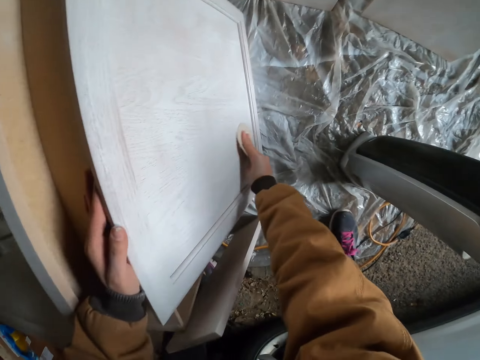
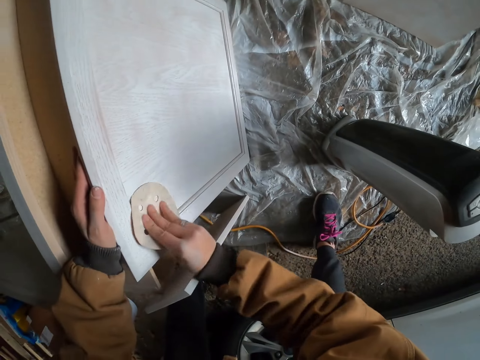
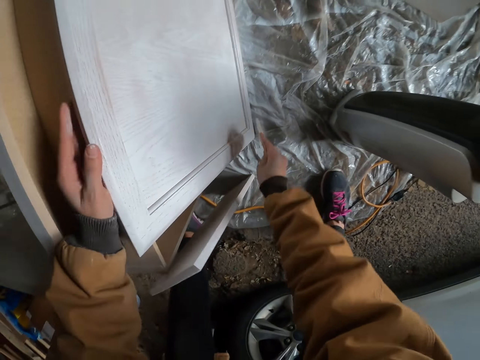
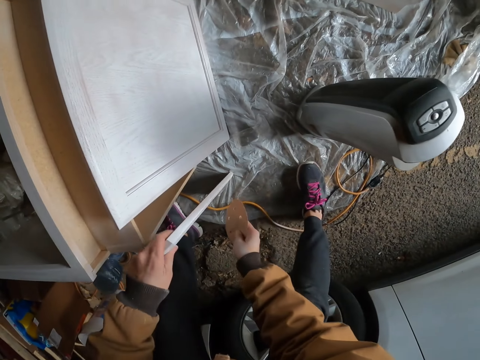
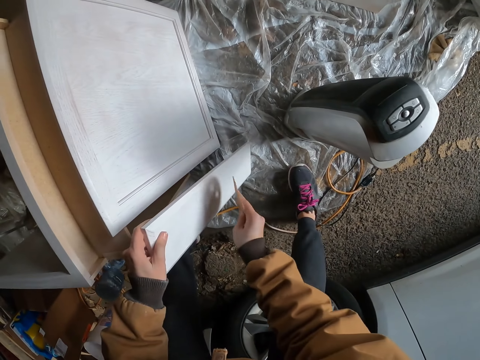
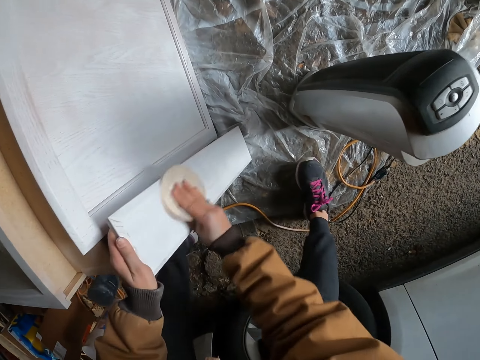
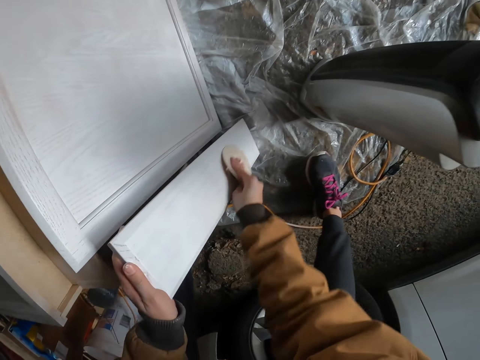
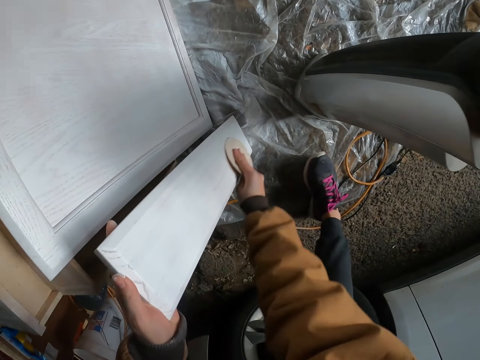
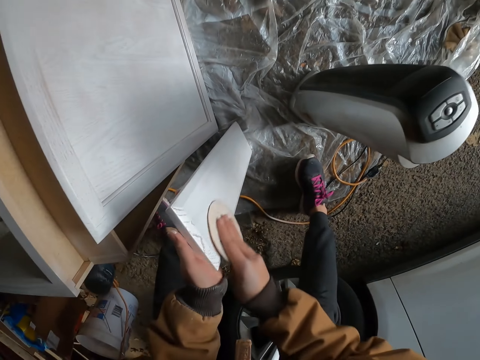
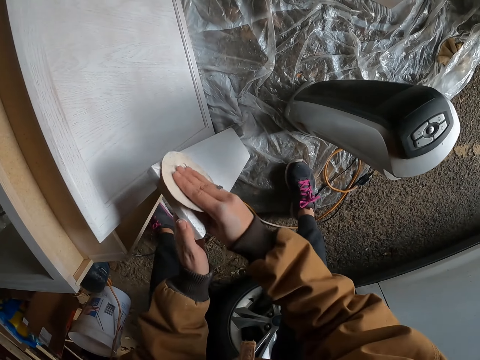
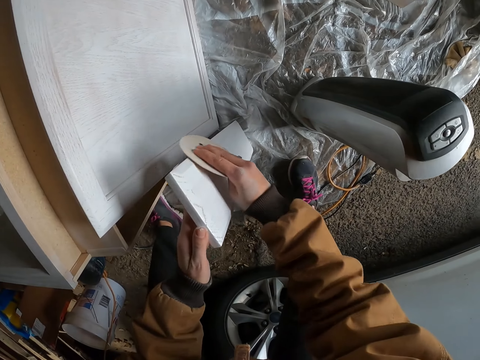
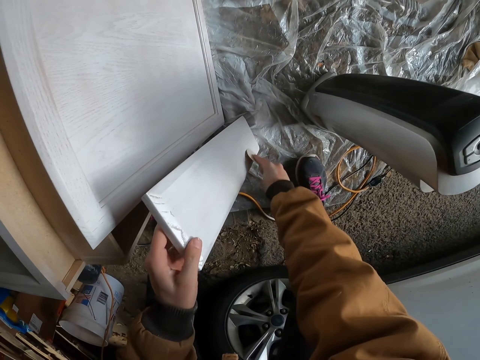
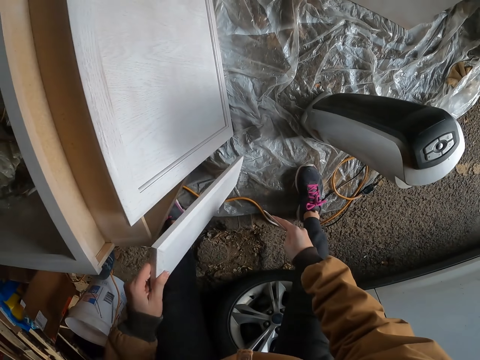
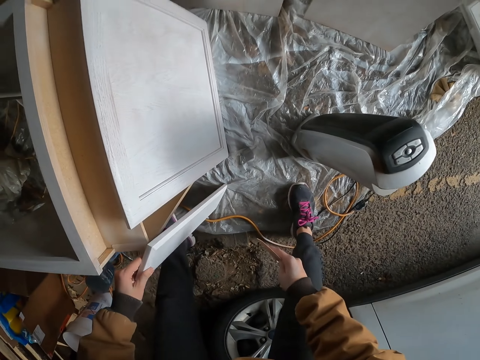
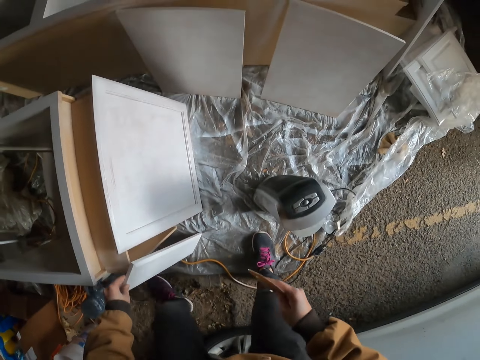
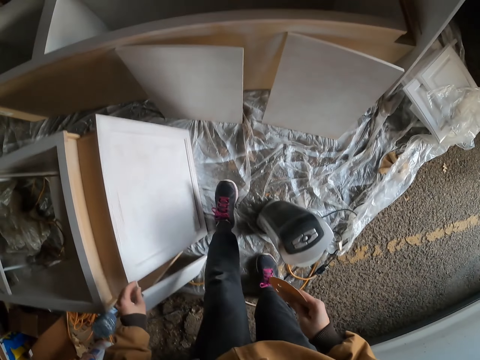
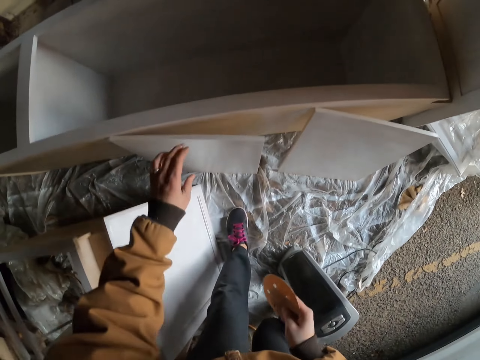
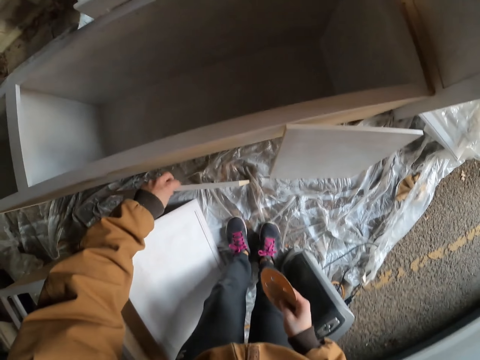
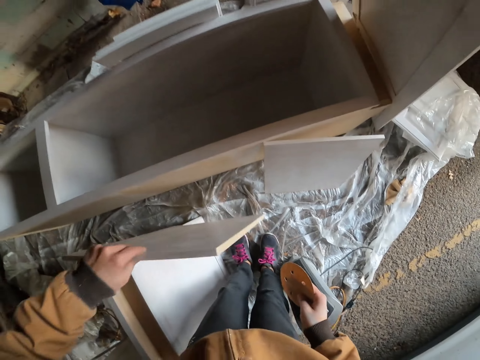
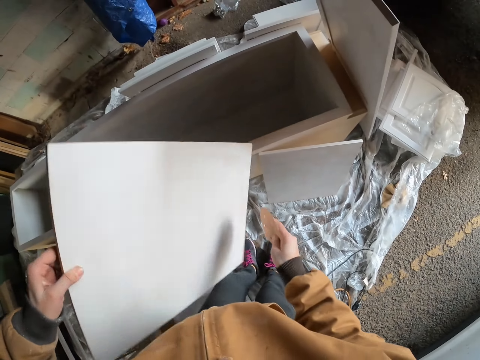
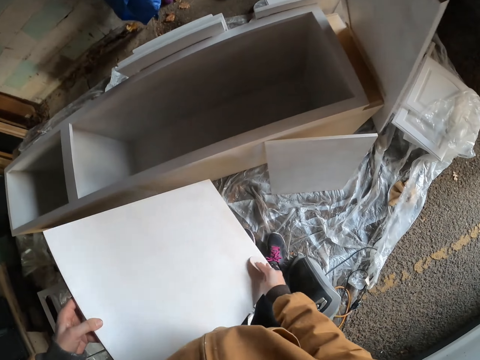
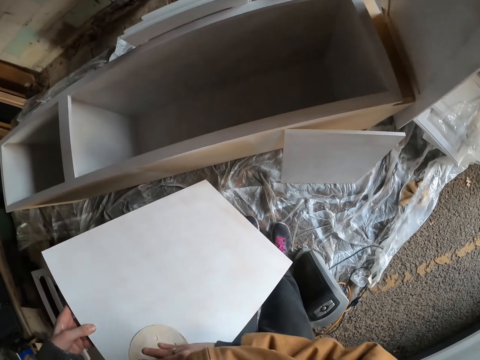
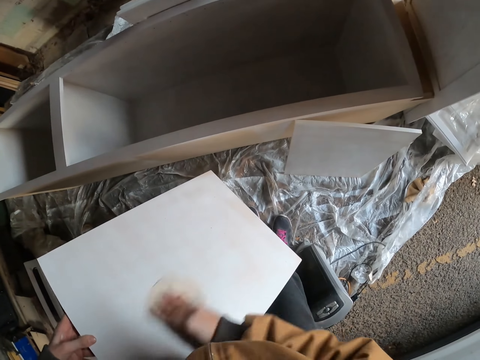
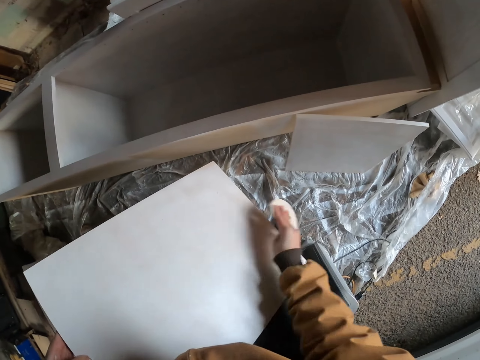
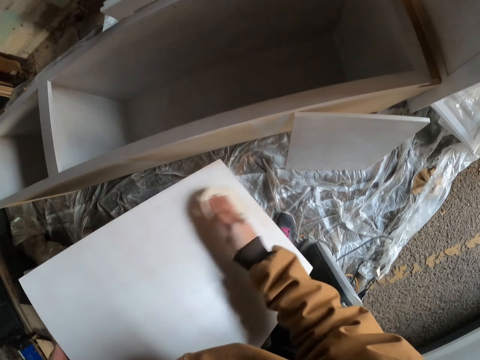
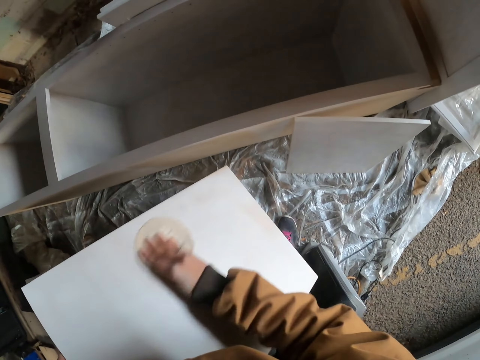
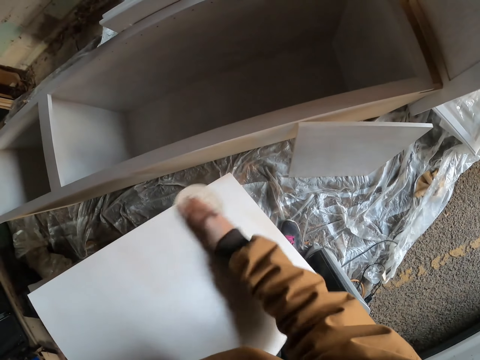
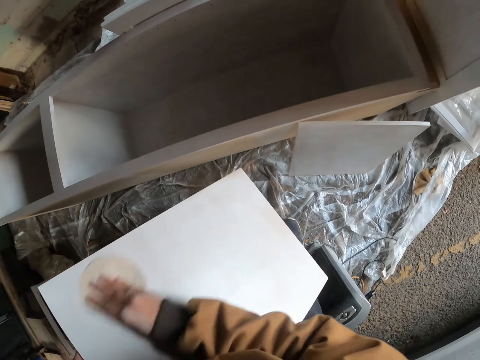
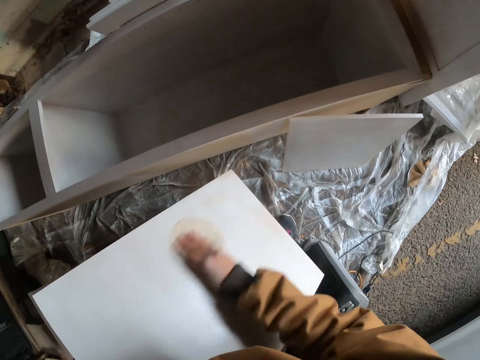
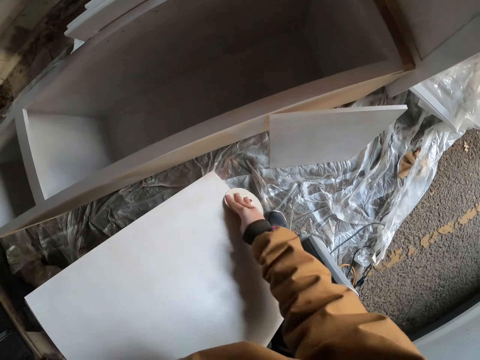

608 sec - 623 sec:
The camera wearer moves a leg. They move a cabinet door on the floor. They turn wood. They wipe the cabinet door. They sand the wood with a sandpaper. They move the cabinet door on the floor. They walk in the workshop. They pick up the cabinet door. They wipe the cabinet door. They sand the wood with the sandpaper. They sand the wood board with the sandpaper.

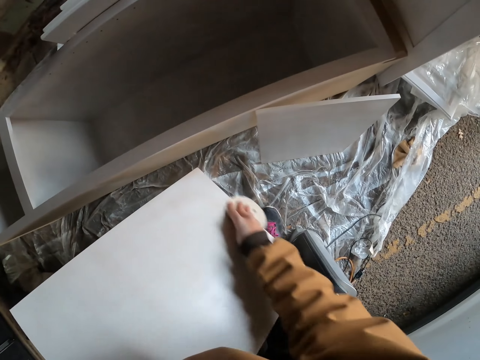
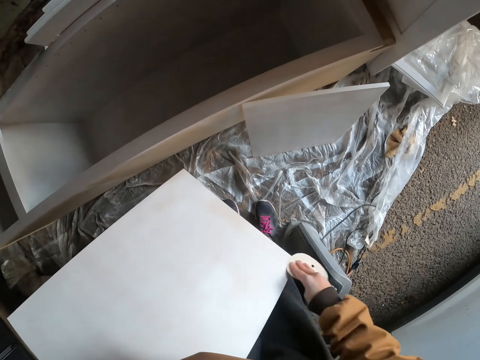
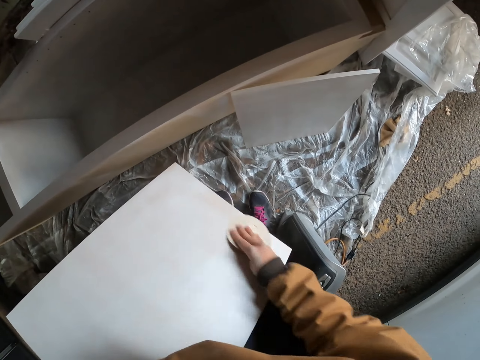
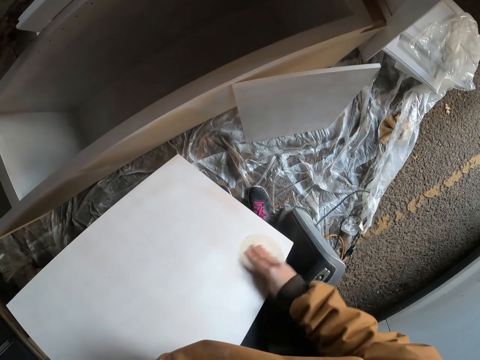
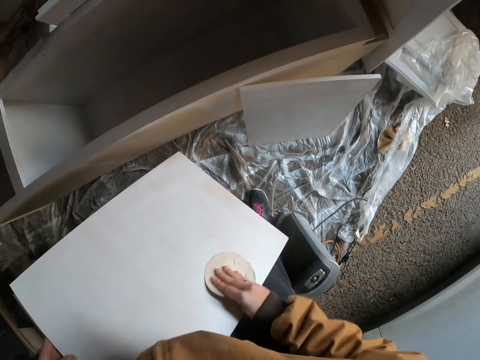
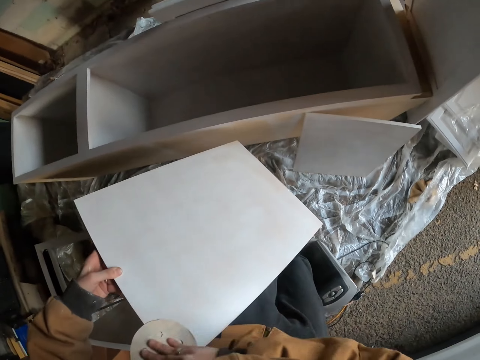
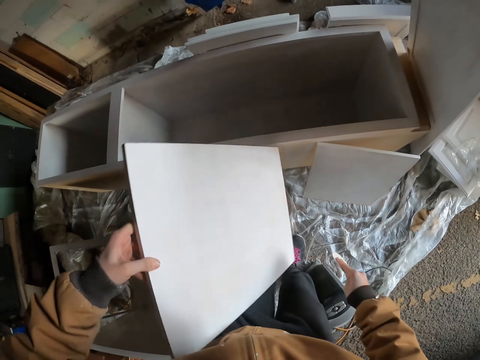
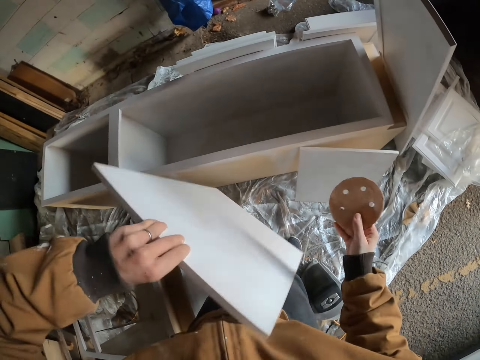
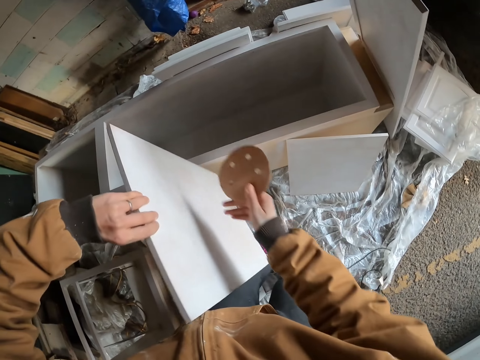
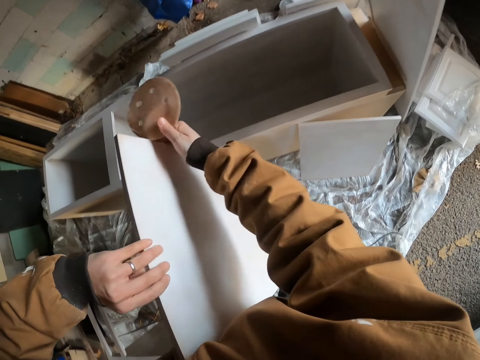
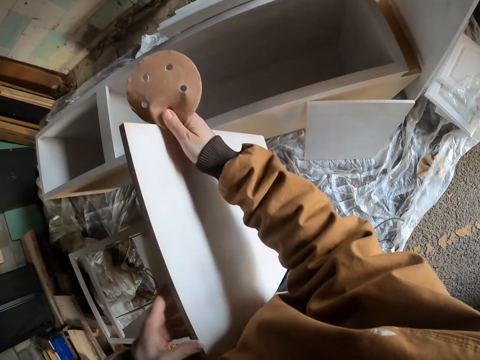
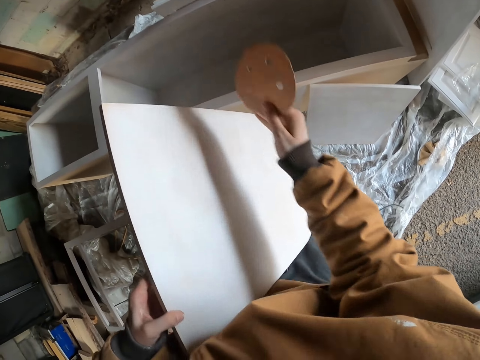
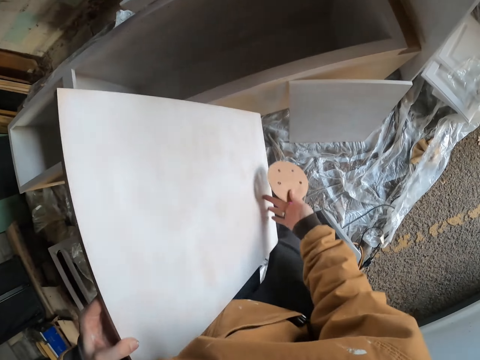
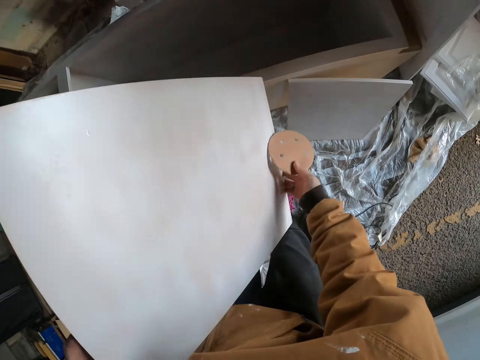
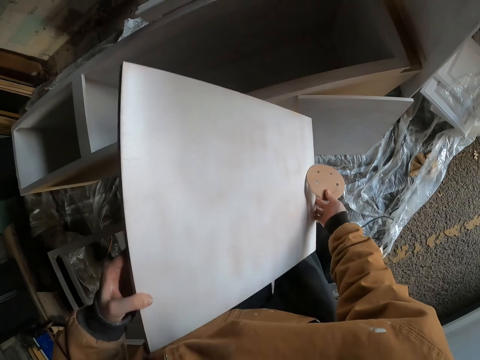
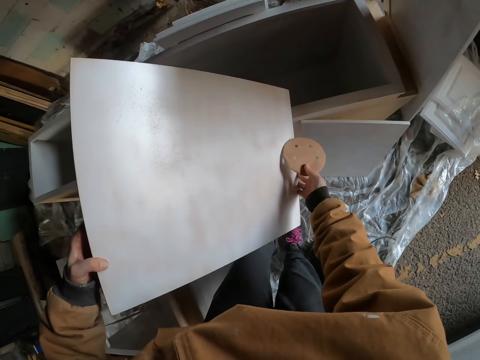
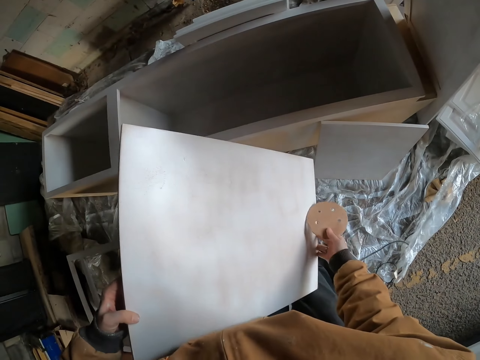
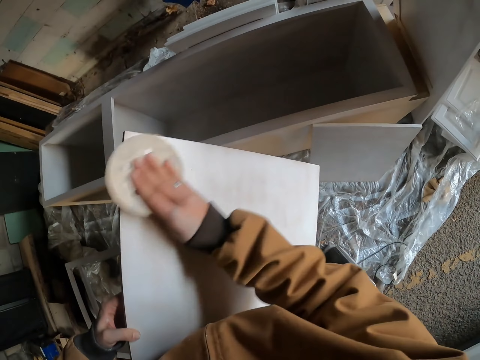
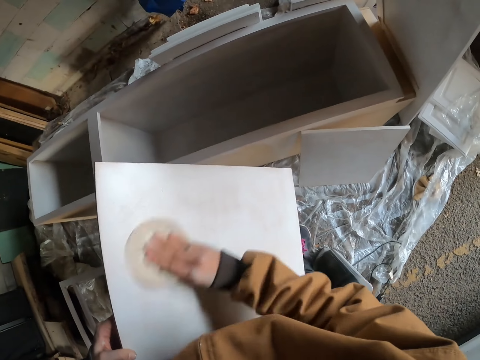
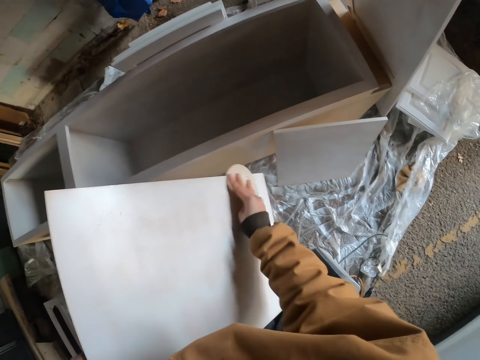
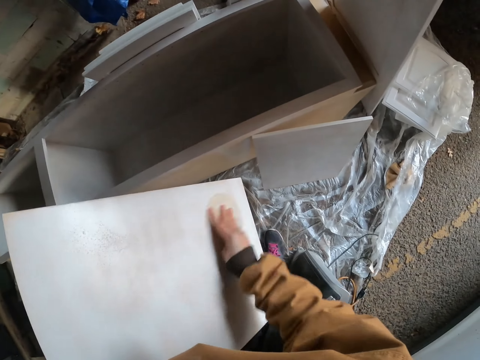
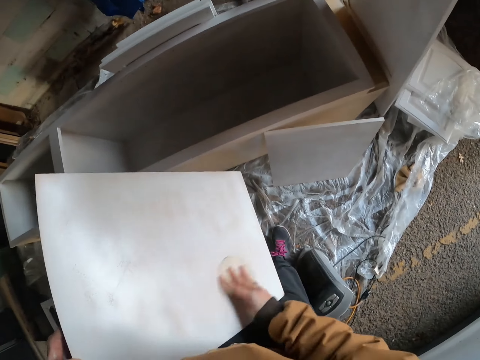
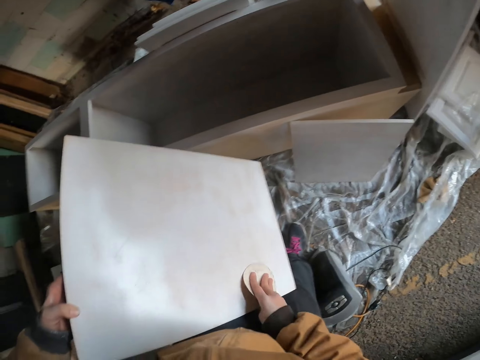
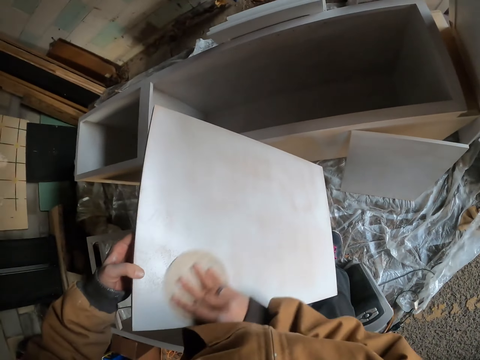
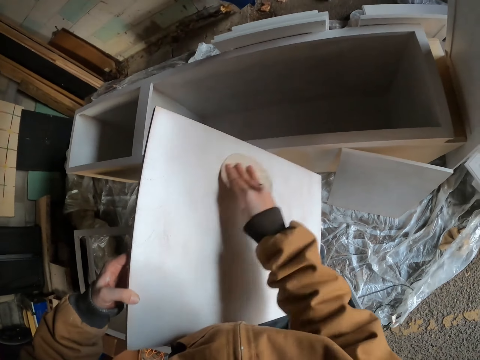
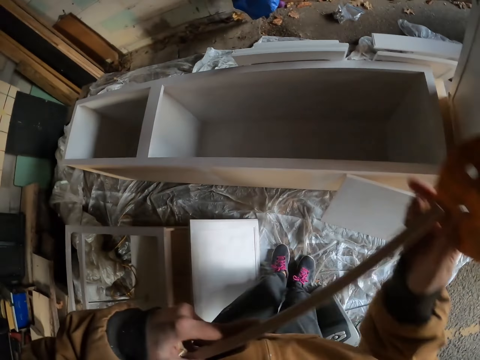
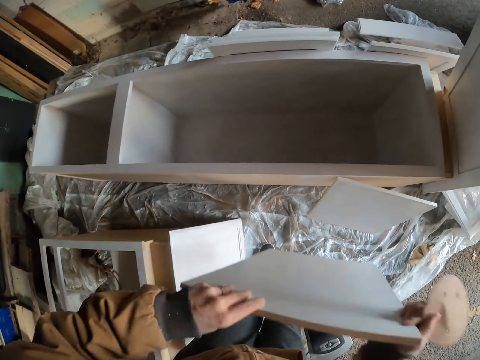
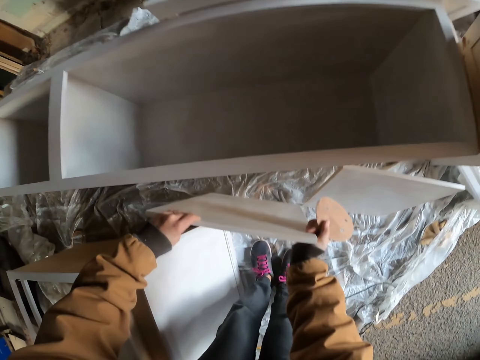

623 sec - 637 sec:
The camera wearer sands a wood board or cabinet door with a sandpaper. They turn the cabinet door. They adjust the cabinet door on the thighs. They wipe the cabinet door. They sand the wood board with a sandpaper. They hold the cabinet door with both hands.
